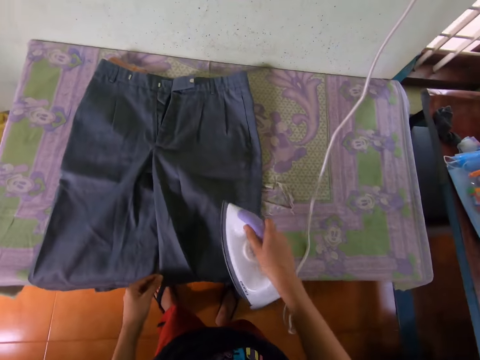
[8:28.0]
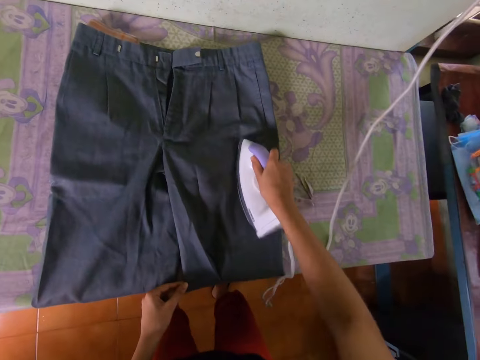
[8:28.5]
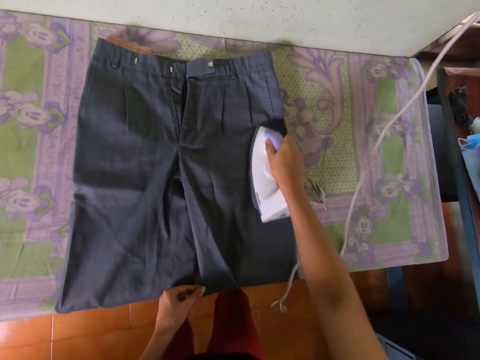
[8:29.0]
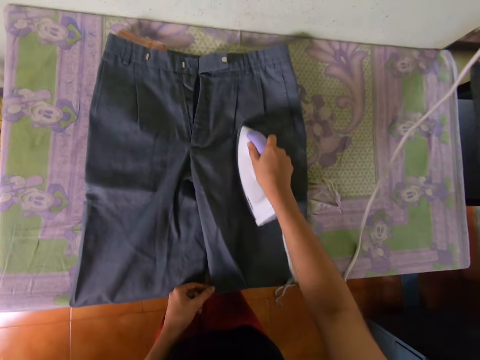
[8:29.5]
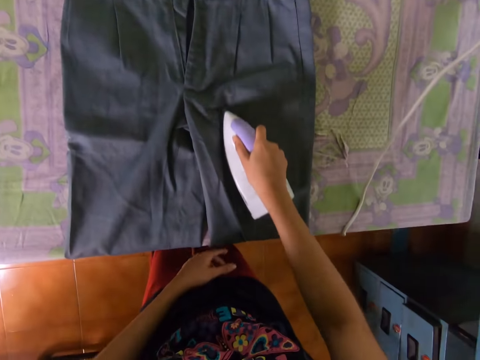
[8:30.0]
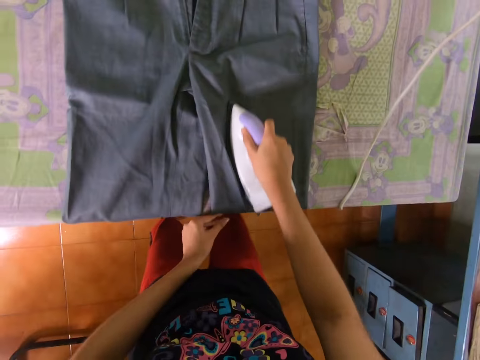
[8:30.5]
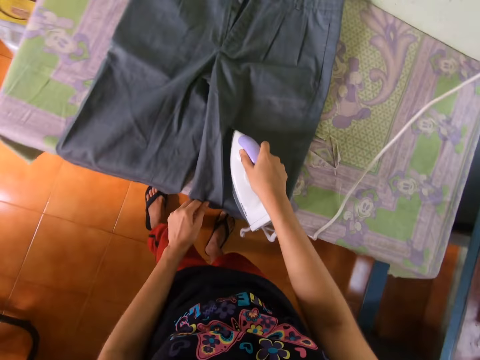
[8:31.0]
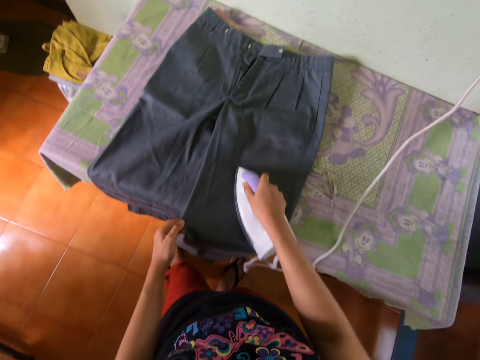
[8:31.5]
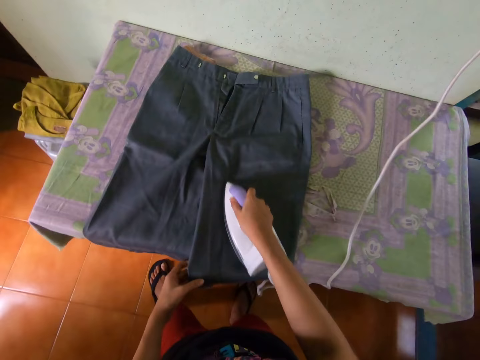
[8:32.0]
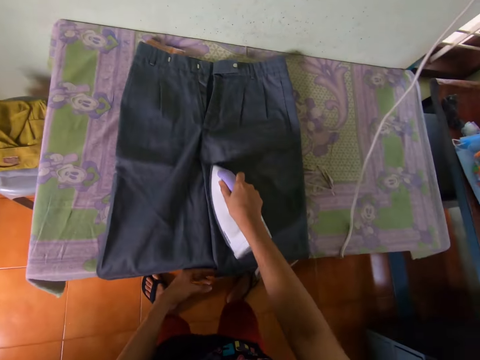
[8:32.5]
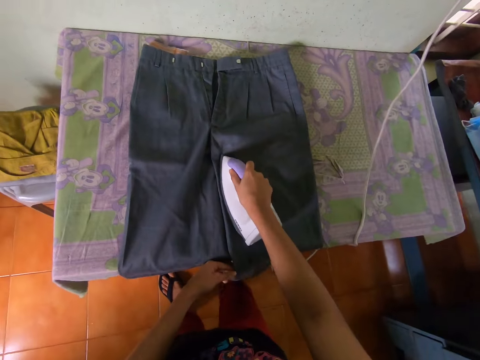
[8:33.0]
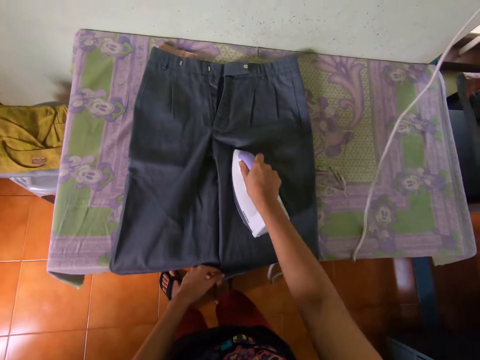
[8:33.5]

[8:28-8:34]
The camera wearer picks up an iron. They iron the trouser.

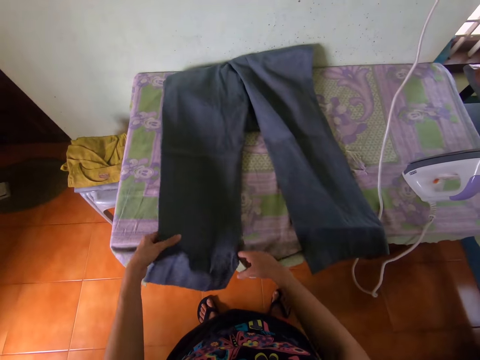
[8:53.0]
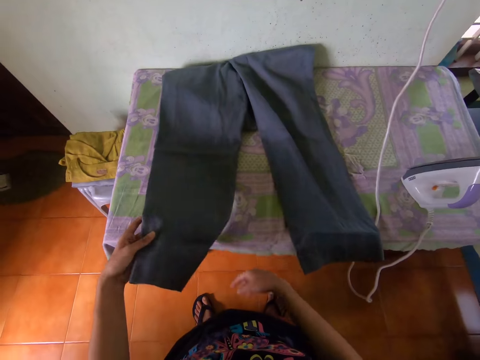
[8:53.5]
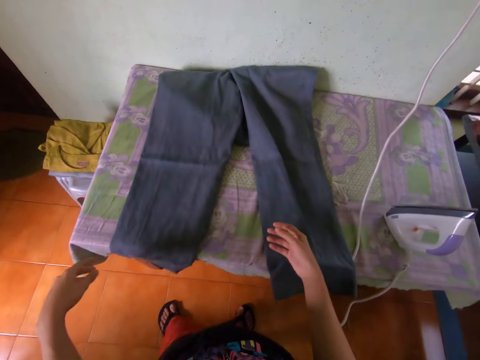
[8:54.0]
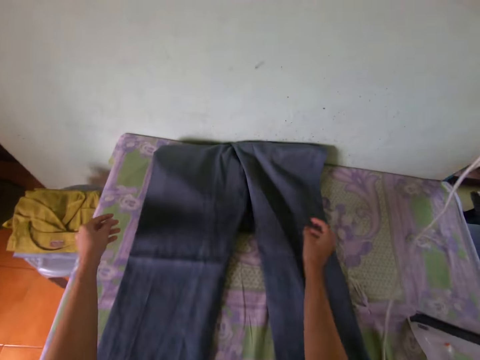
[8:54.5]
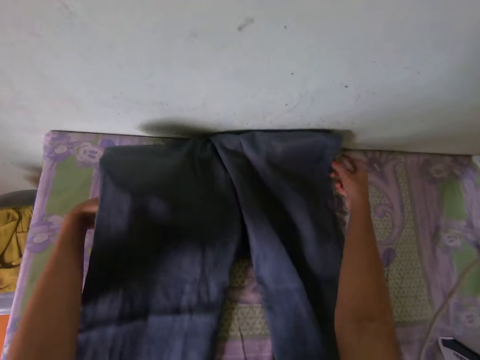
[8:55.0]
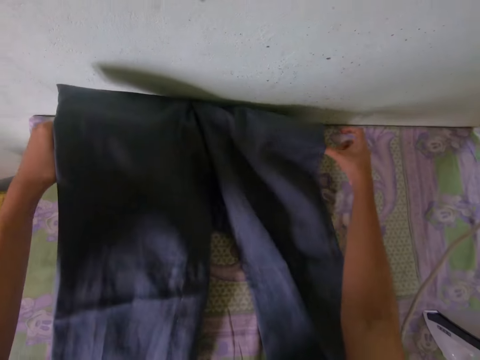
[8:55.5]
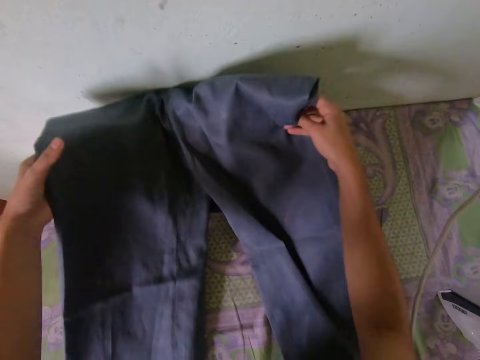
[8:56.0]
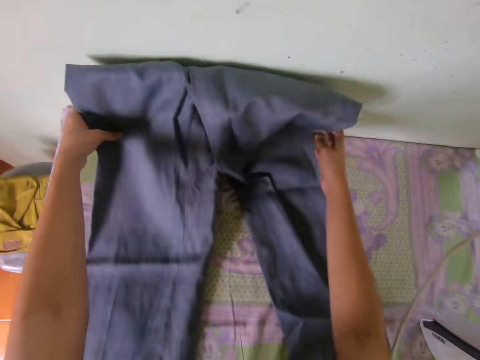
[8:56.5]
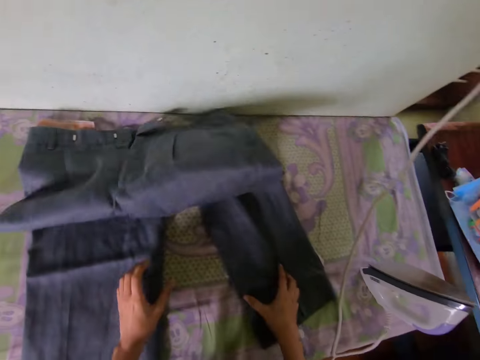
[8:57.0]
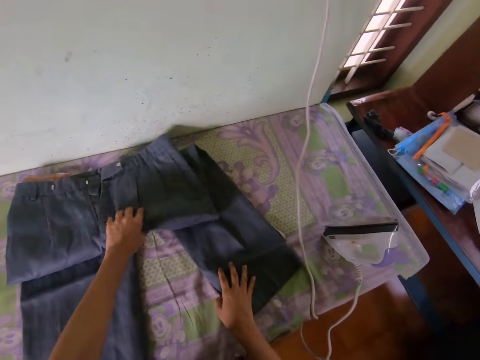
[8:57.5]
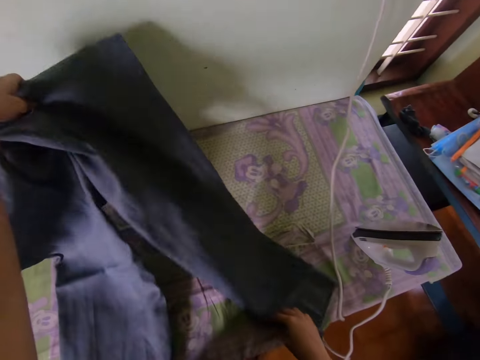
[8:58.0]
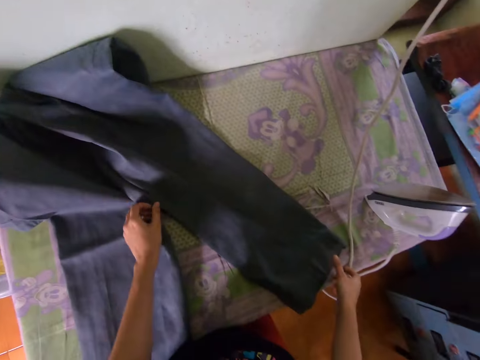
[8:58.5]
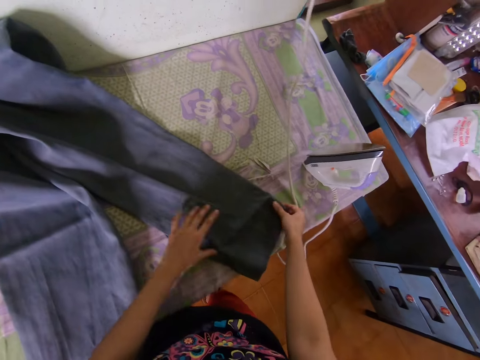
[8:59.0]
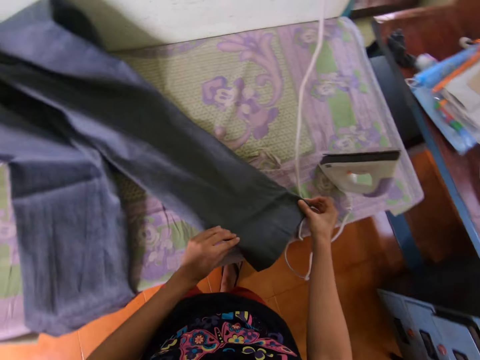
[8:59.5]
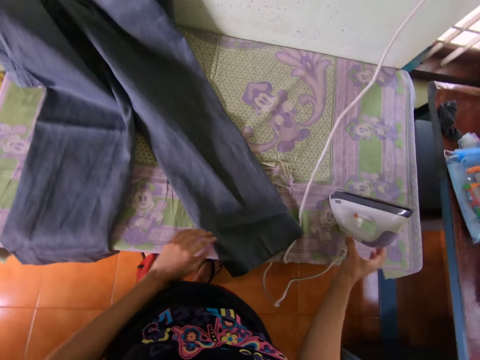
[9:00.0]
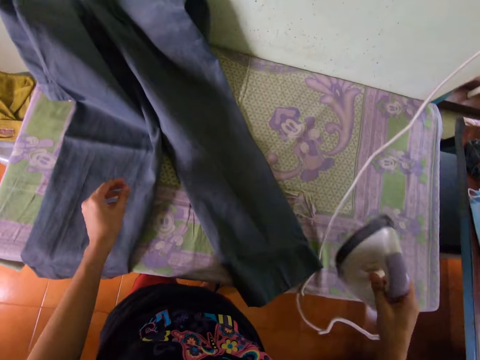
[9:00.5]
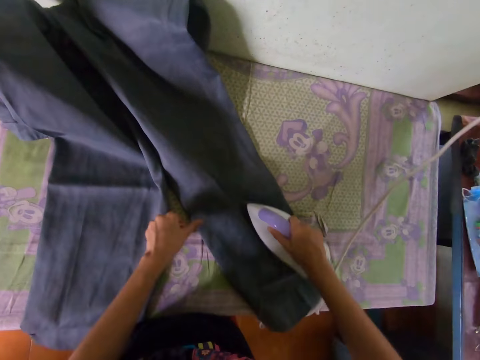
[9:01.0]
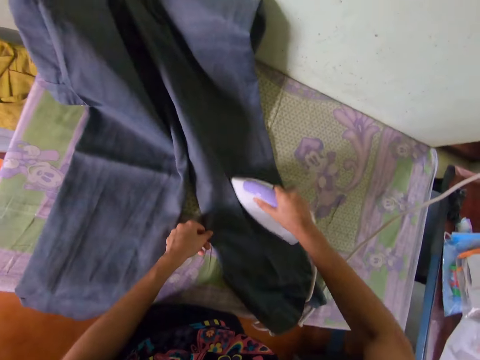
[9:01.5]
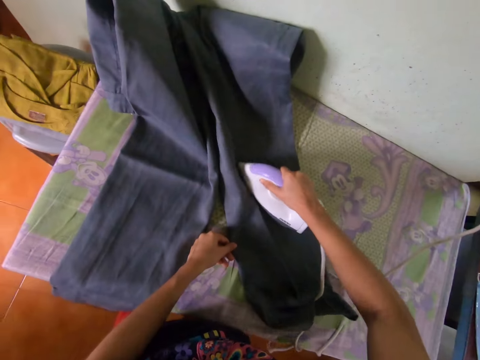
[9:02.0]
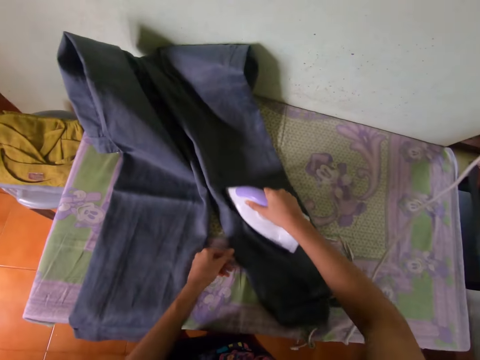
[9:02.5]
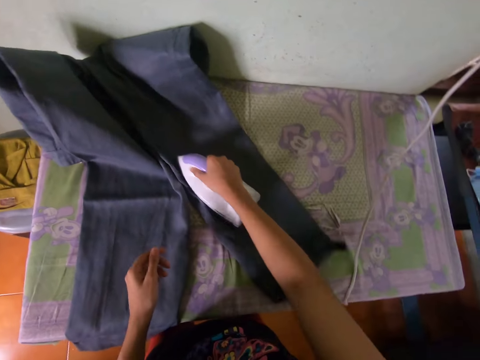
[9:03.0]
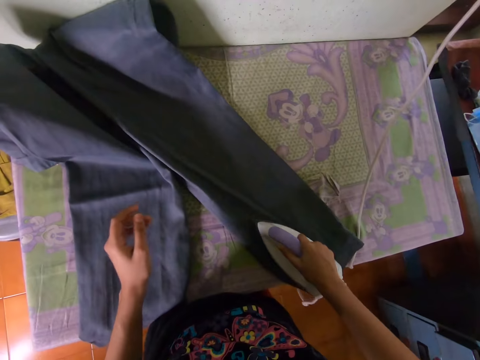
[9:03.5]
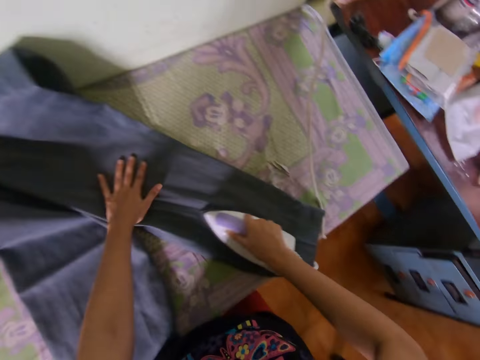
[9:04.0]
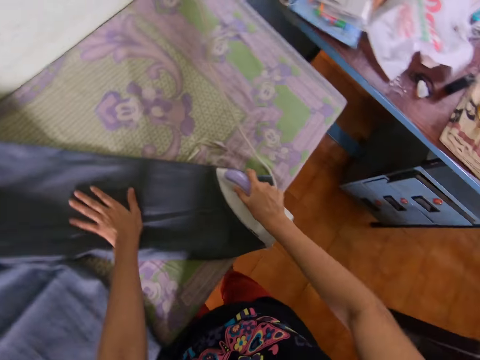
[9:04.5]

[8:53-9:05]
The camera wearer unfolds the ironing cloth. They iron the short.

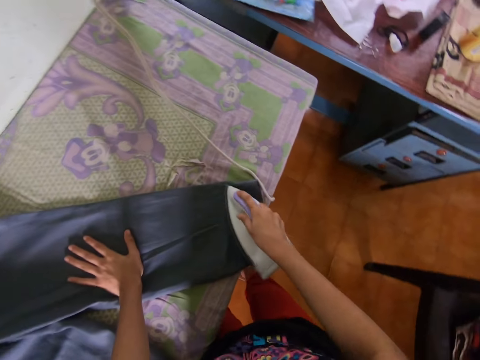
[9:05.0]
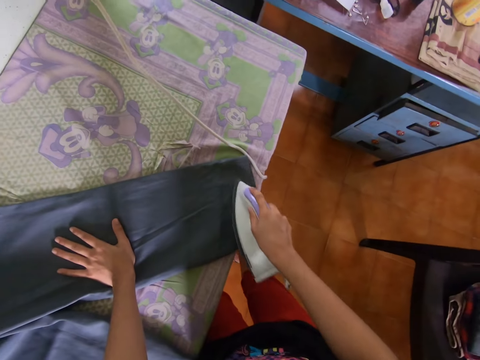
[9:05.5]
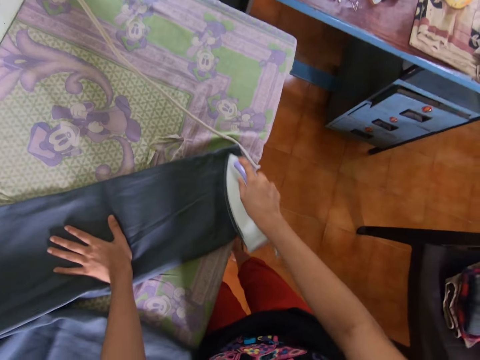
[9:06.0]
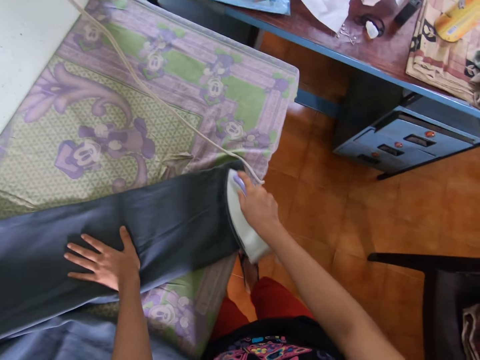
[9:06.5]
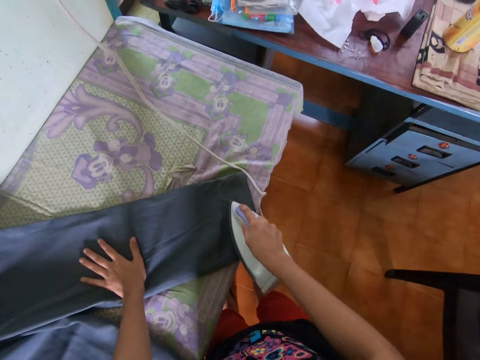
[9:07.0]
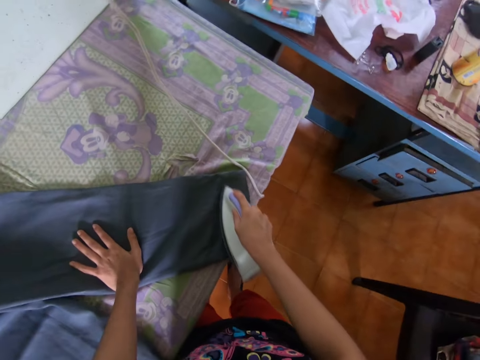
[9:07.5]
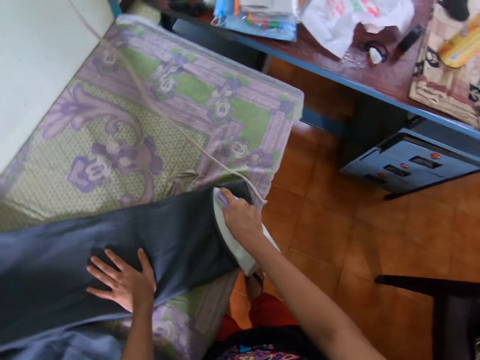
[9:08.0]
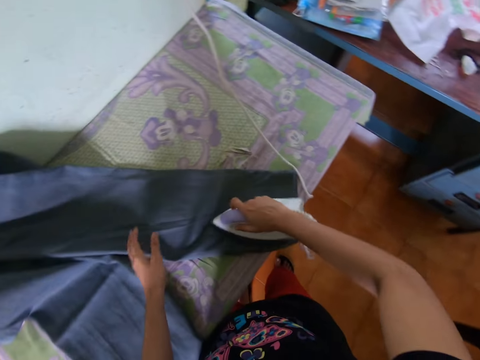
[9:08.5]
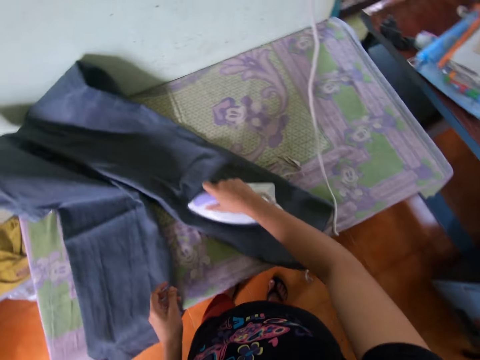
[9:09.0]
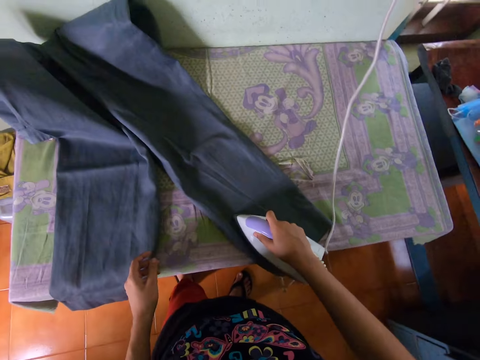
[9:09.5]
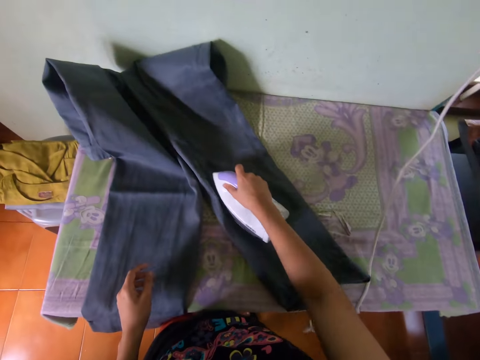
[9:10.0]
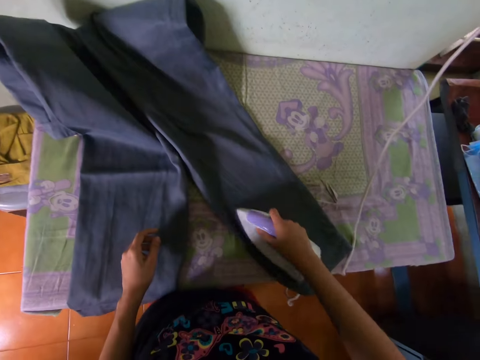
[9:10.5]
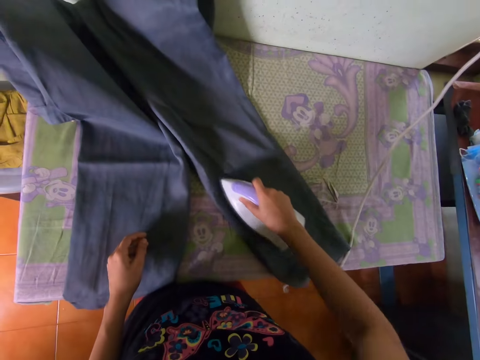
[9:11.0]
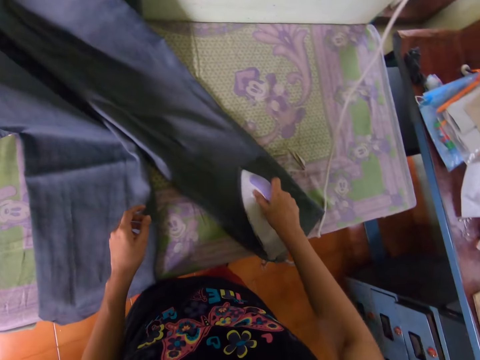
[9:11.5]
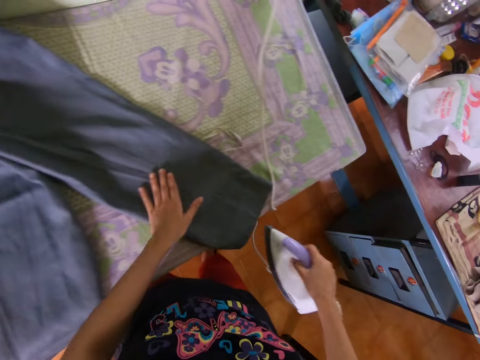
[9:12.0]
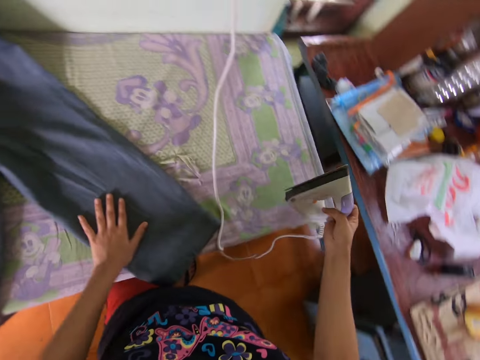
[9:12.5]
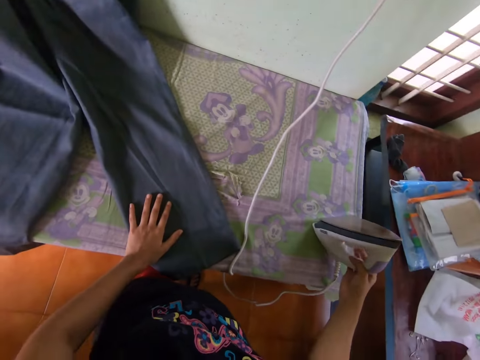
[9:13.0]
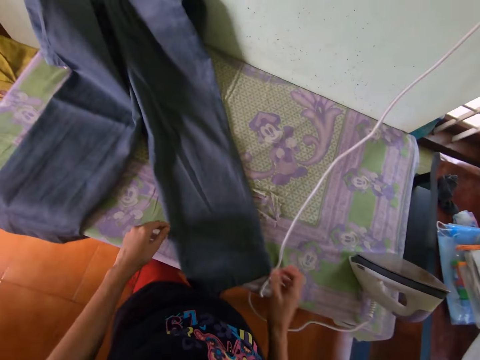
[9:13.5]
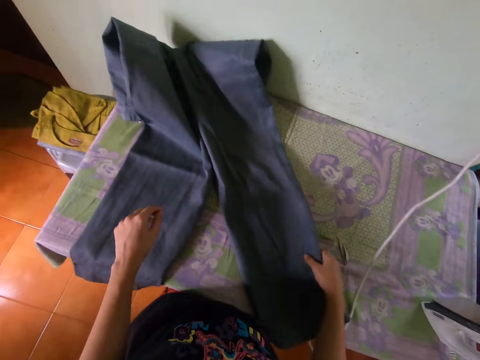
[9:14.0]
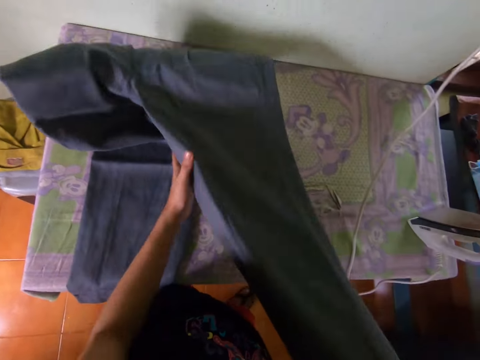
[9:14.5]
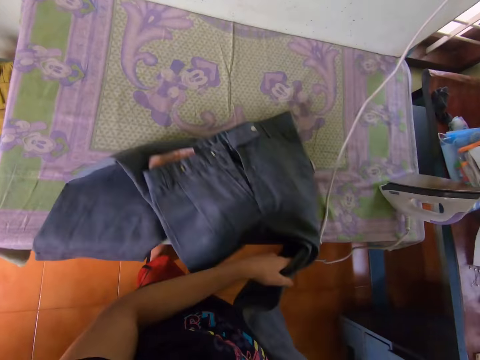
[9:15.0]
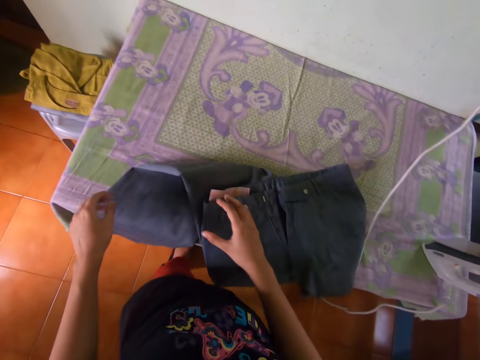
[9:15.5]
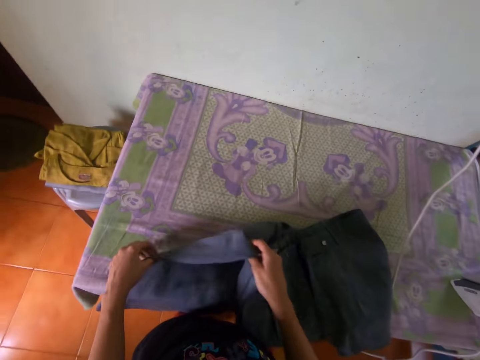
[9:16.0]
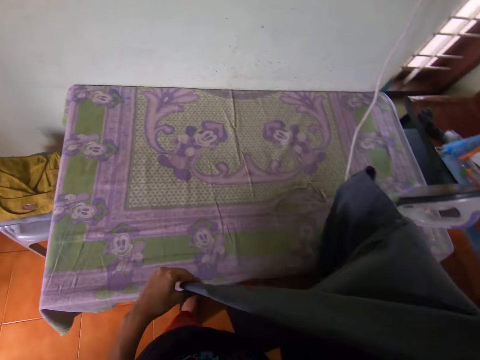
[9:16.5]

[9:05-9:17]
The camera wearer places an iron box on an ironing board. They arrange a short on the ironing board. They move the trouser on the table, move their hand down, hold the trouser, and lift the trouser up.
